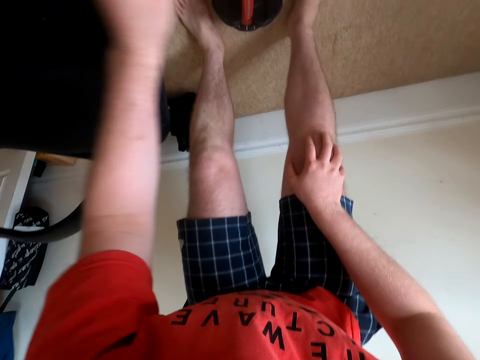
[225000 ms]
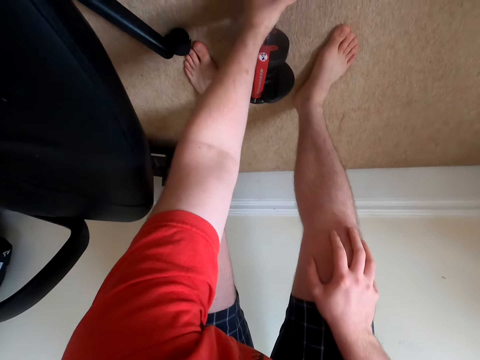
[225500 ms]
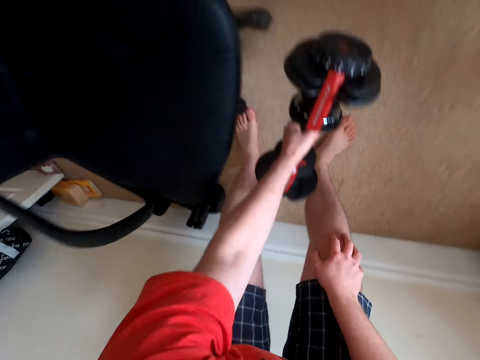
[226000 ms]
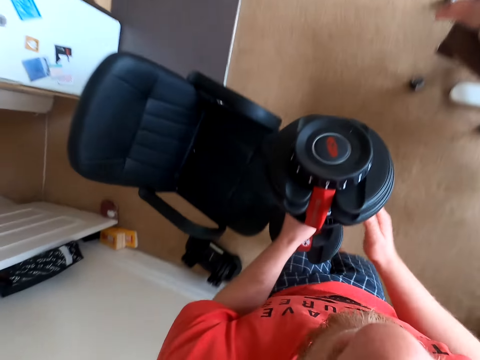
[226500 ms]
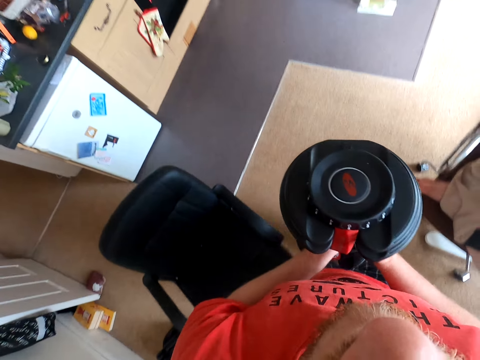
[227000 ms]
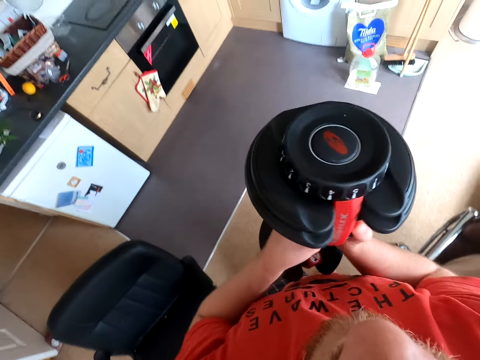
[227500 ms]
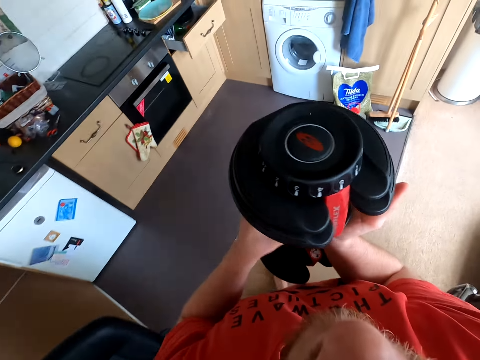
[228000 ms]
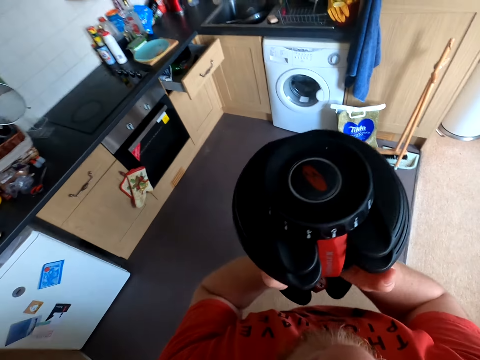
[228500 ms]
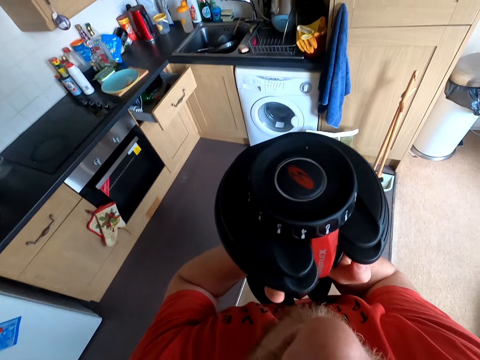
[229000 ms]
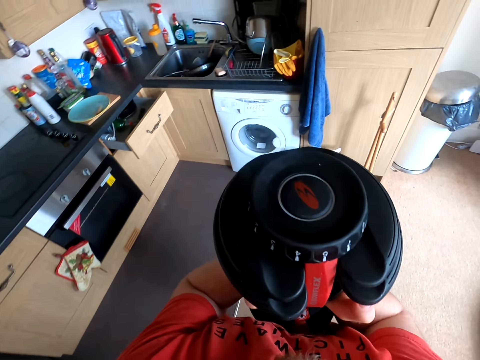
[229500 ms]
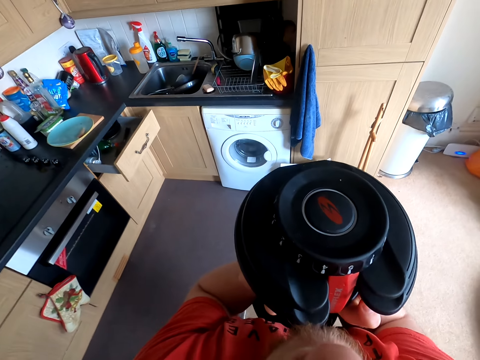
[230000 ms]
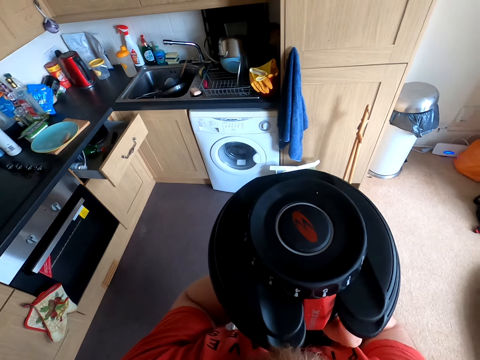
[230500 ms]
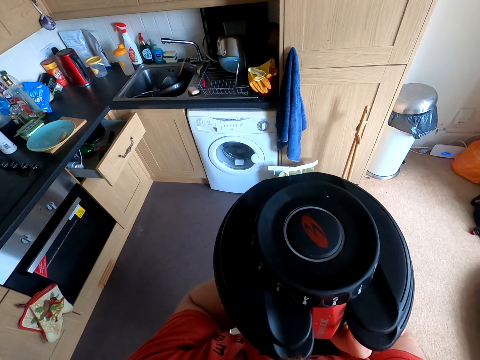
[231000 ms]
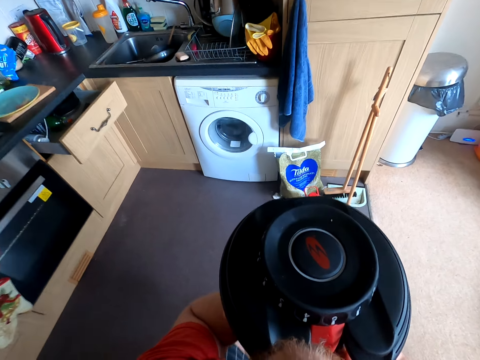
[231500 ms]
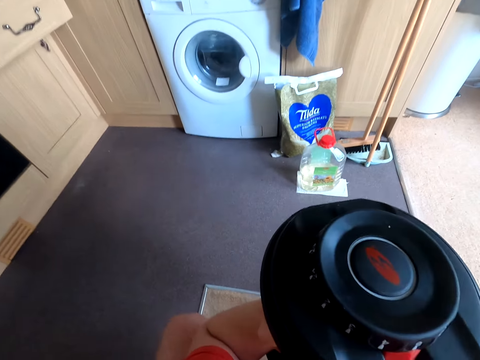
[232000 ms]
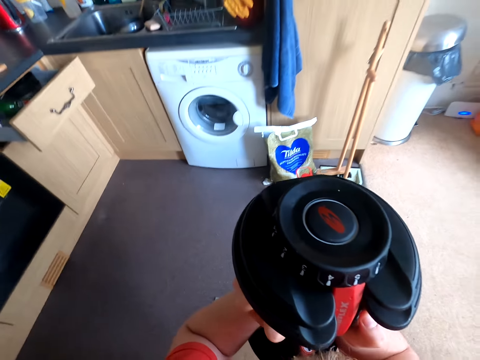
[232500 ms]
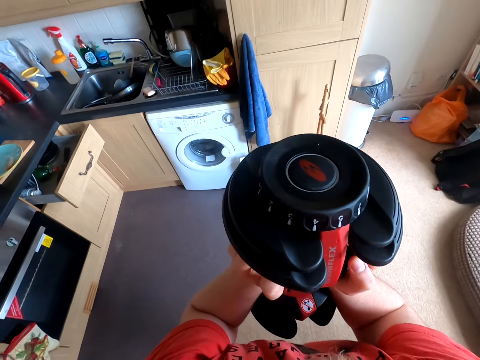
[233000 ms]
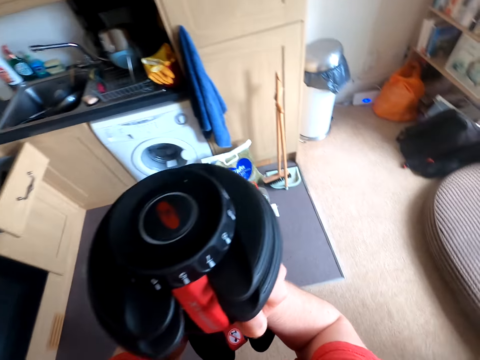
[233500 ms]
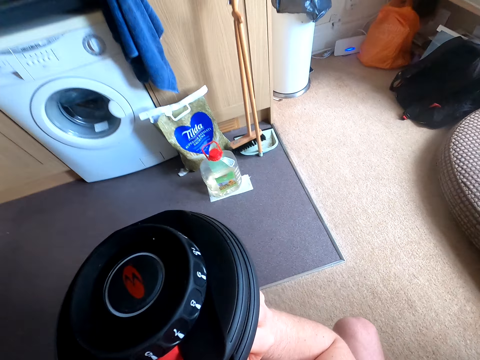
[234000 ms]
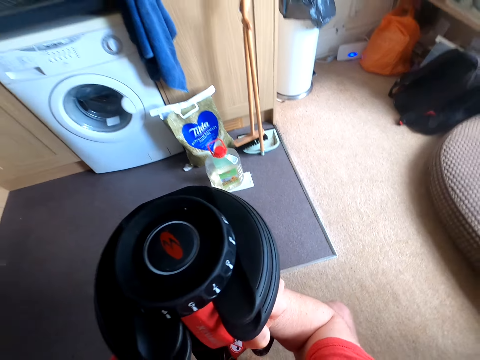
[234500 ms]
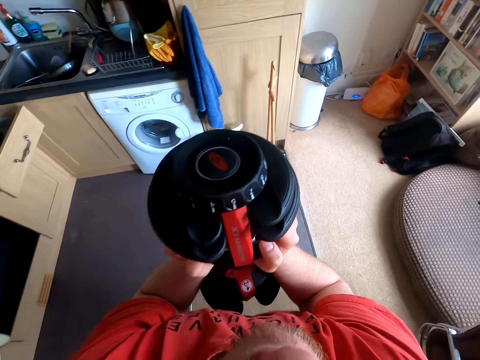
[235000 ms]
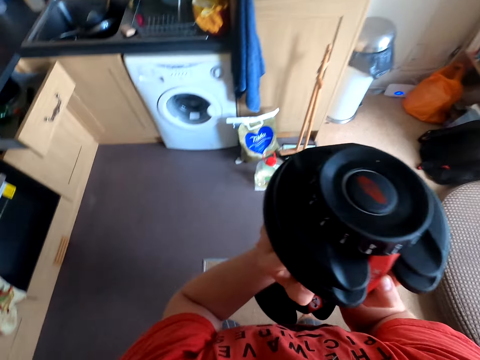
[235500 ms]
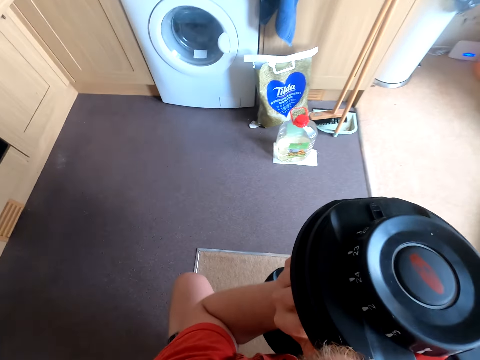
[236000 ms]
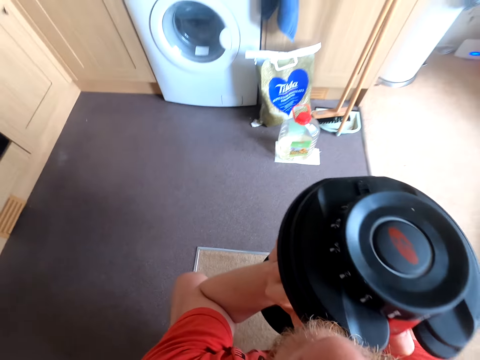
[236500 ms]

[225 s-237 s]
The camera wearer holds his knee with his hand. He picks up the dumbbell and exercises with the dumbbell. He squats down.

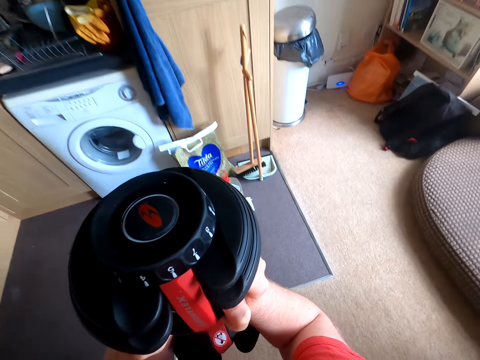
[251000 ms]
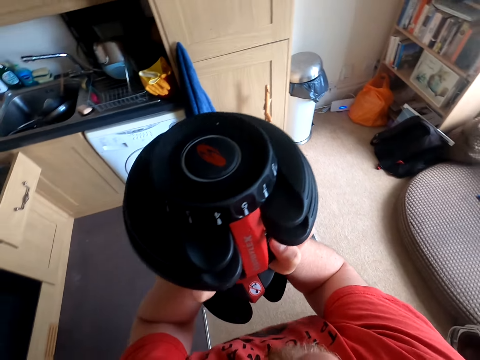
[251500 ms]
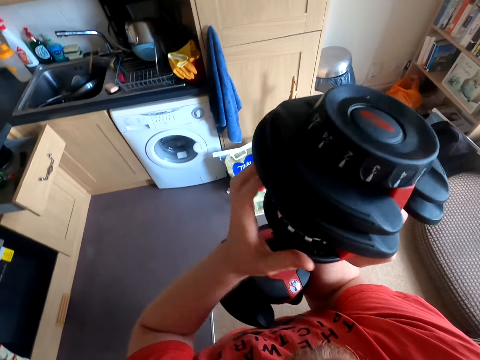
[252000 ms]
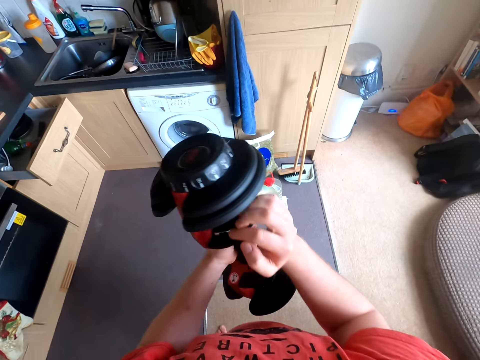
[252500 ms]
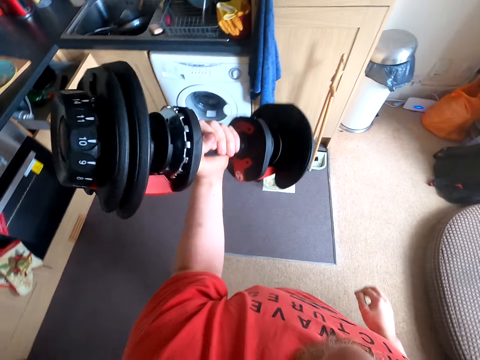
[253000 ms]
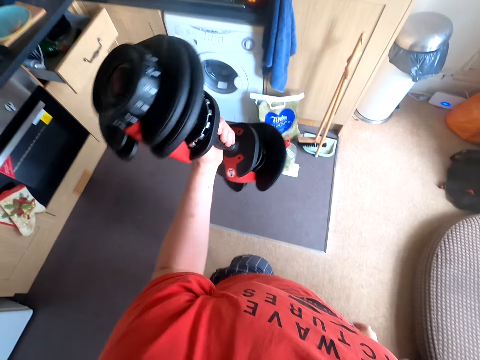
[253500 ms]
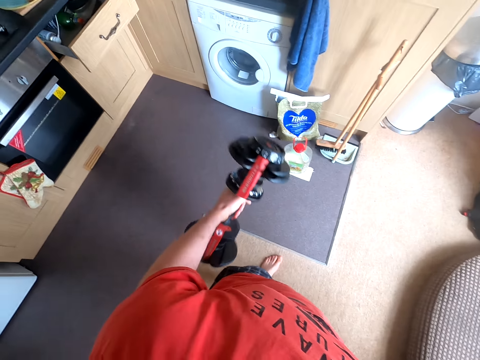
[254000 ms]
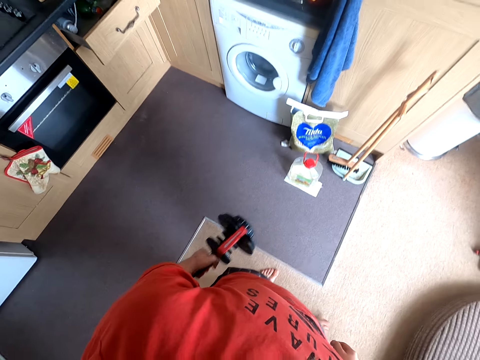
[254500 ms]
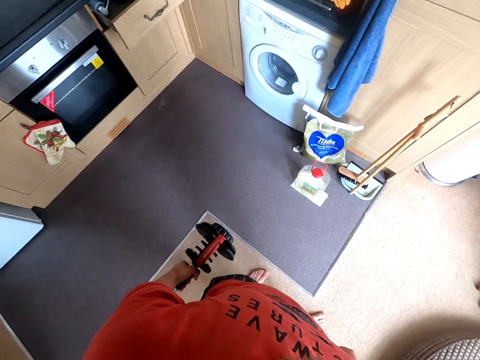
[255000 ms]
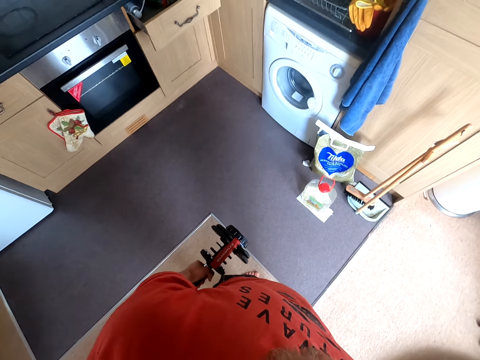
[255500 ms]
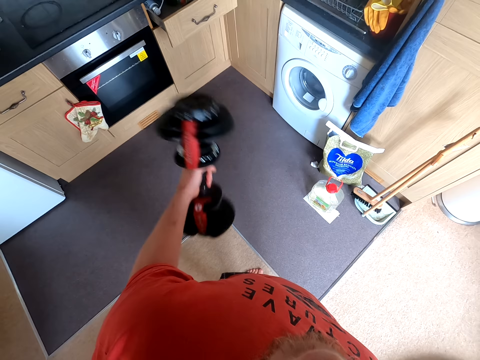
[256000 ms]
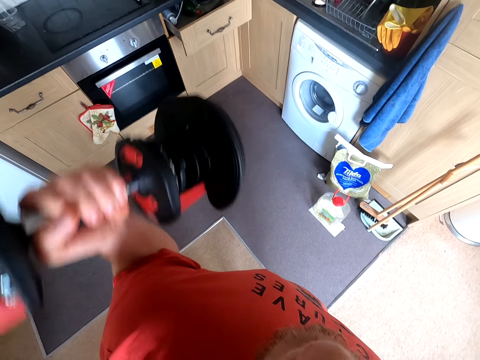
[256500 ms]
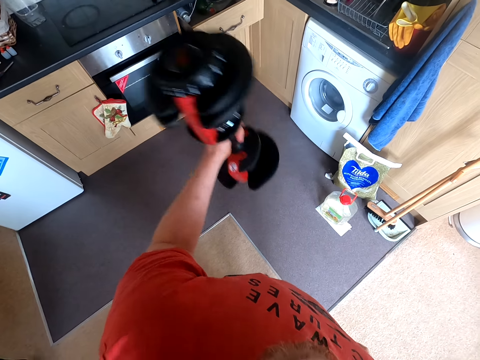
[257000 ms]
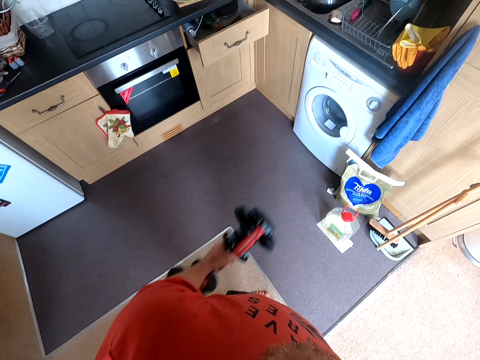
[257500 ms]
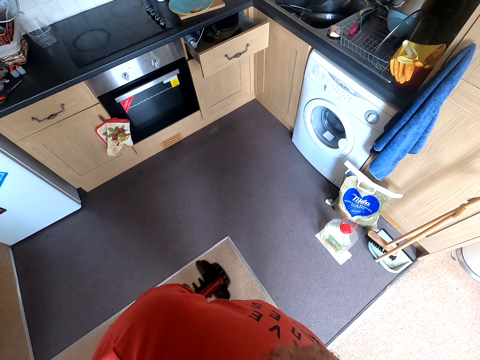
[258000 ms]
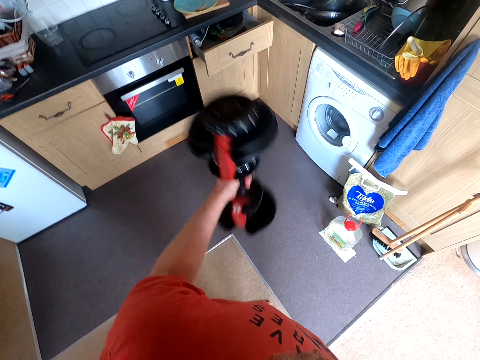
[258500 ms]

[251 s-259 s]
The camera wearer holds the dumbbell with one hand. They lift the dumbbell weight. They exercise with the dumbbell.

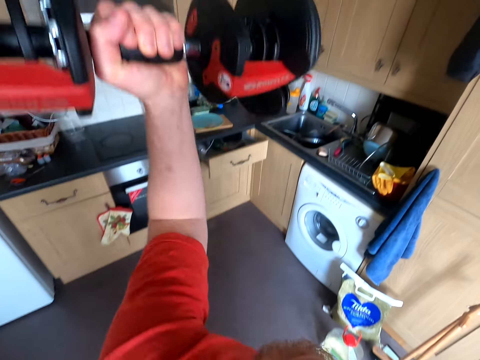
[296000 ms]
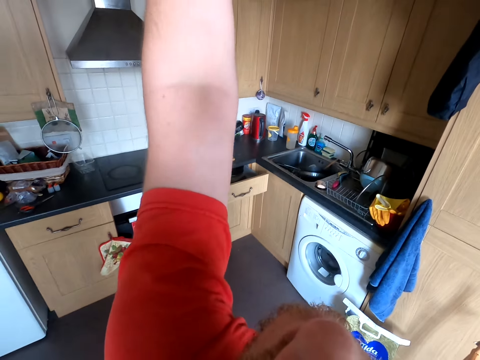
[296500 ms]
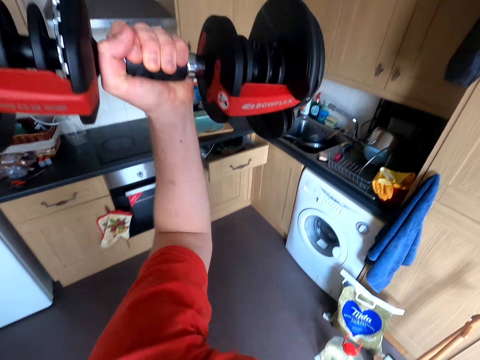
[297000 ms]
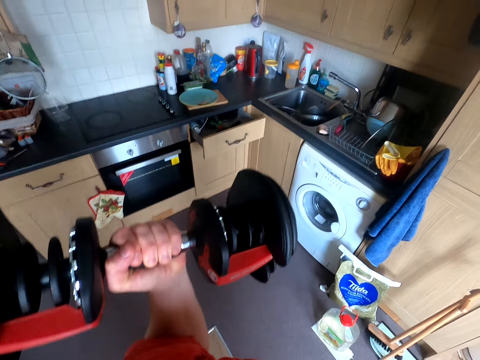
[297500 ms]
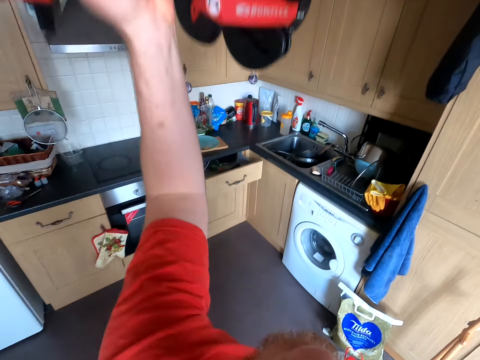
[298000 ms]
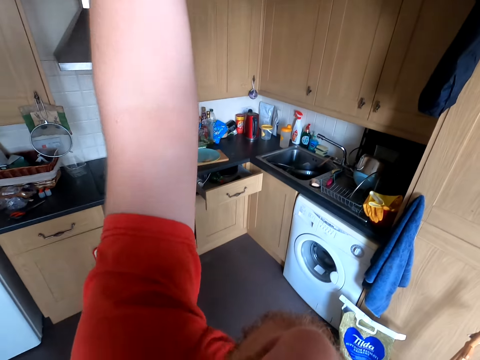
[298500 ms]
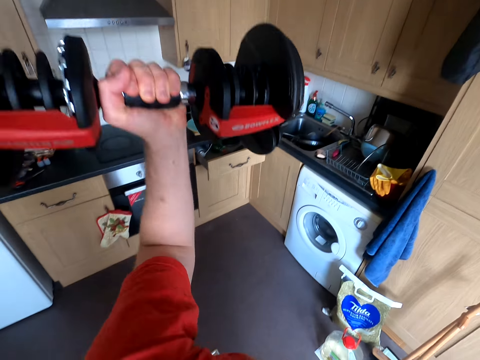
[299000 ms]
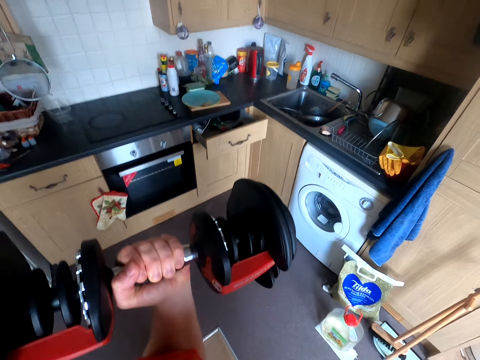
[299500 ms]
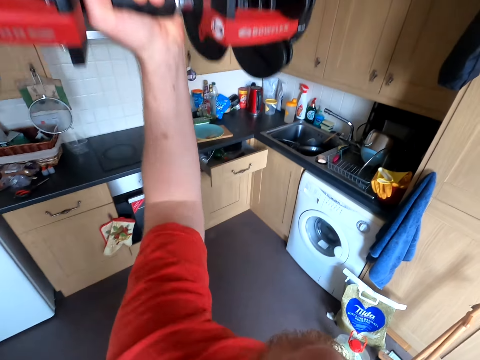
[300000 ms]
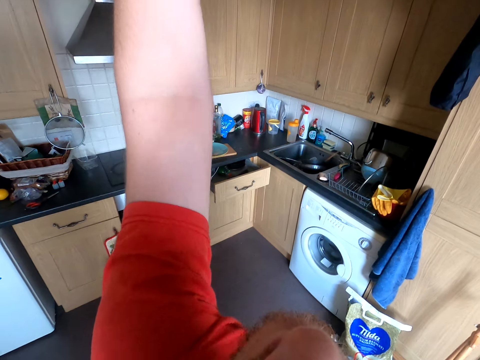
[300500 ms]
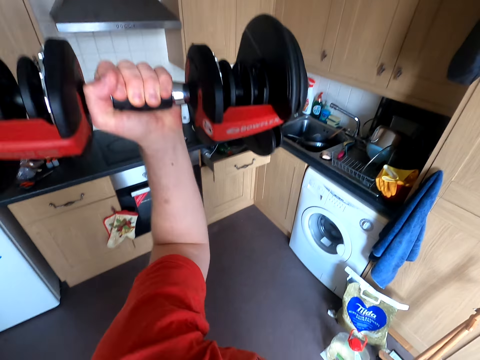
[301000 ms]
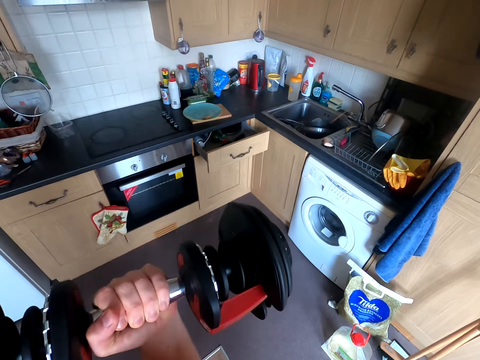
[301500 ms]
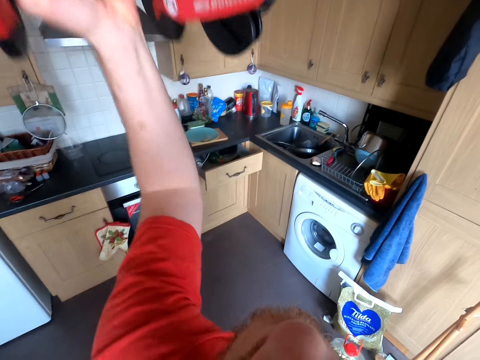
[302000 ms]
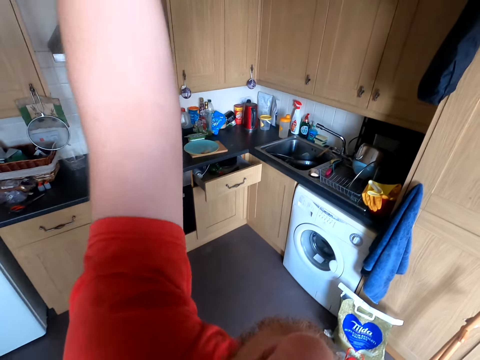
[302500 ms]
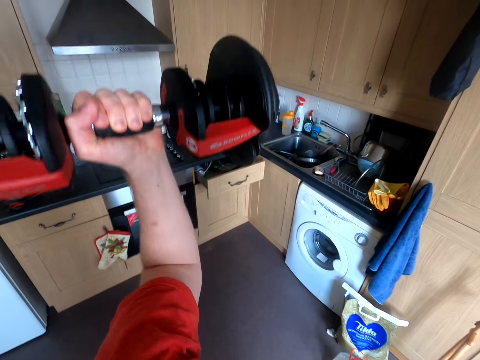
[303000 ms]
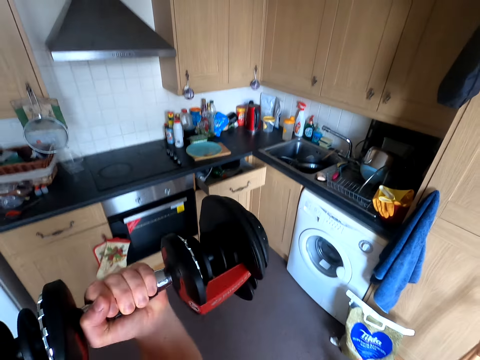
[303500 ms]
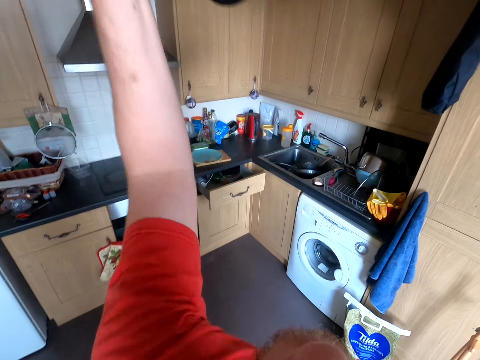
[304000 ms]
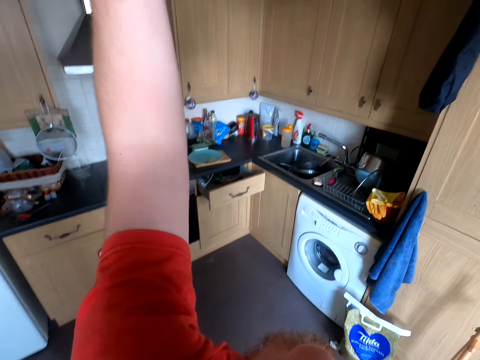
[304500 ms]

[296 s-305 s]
The camera wearer exercises with a dumbbell. They exercise with the dumbbell again.
